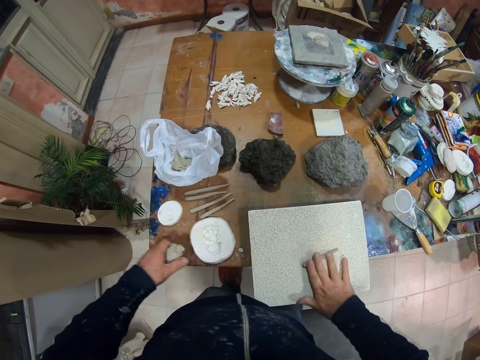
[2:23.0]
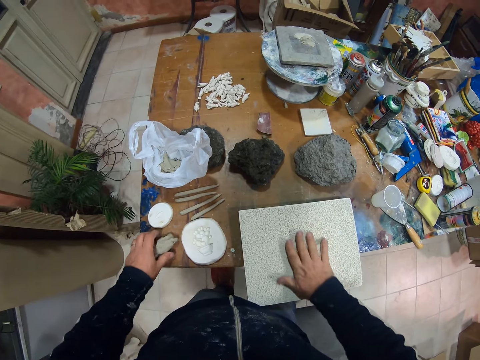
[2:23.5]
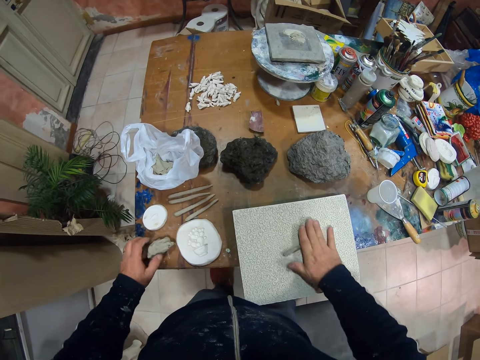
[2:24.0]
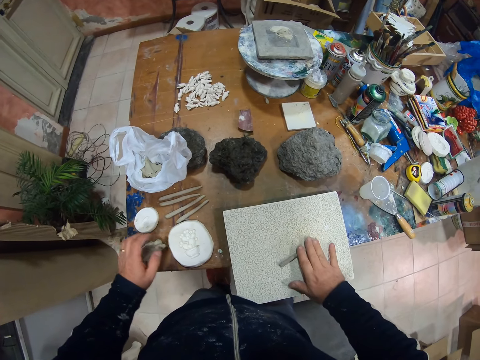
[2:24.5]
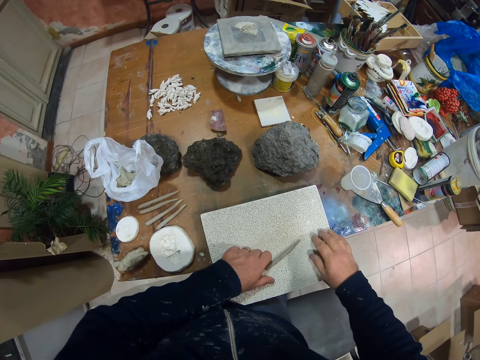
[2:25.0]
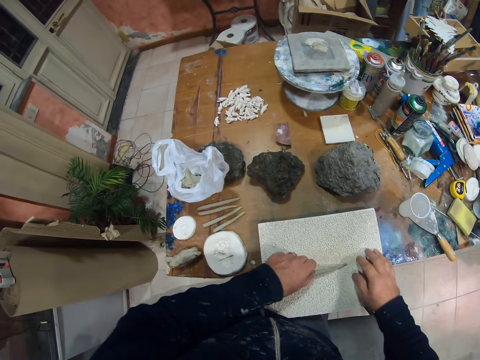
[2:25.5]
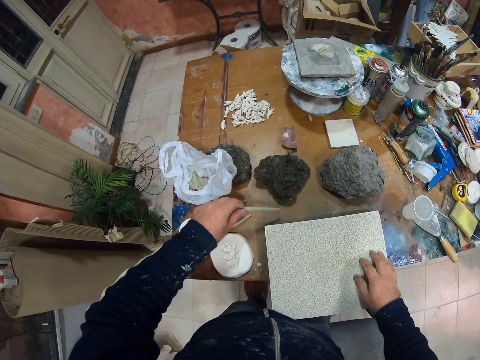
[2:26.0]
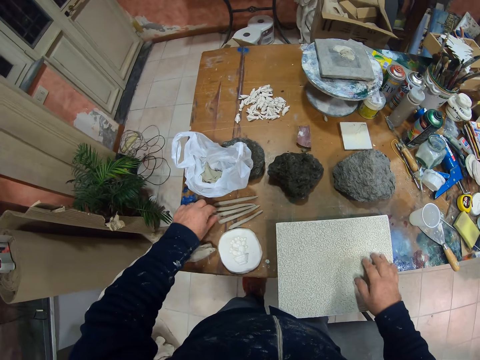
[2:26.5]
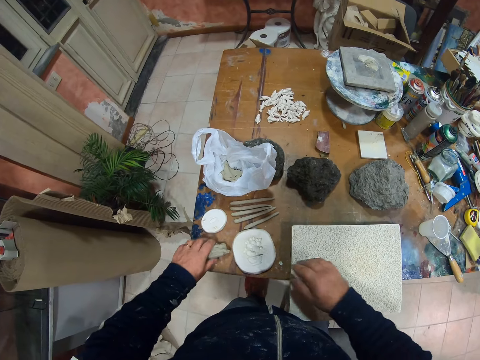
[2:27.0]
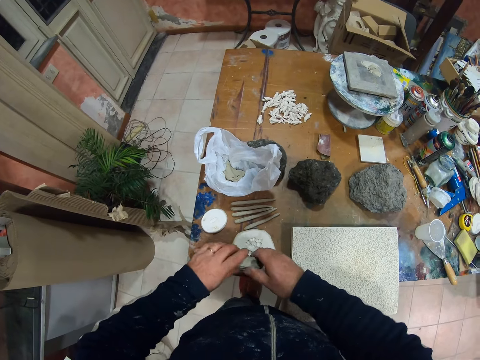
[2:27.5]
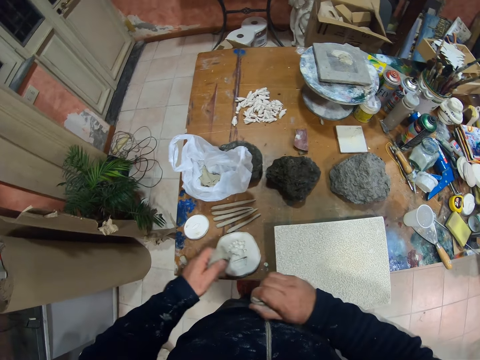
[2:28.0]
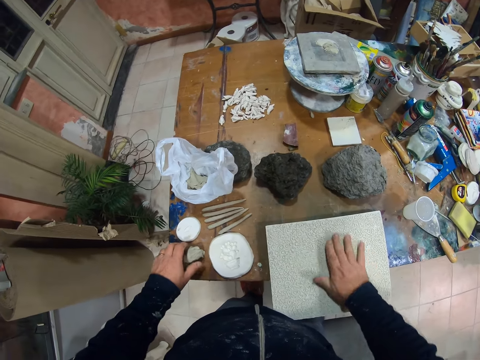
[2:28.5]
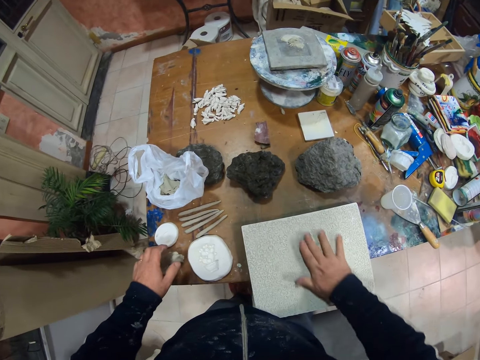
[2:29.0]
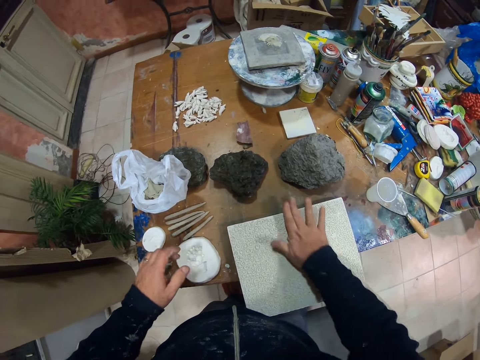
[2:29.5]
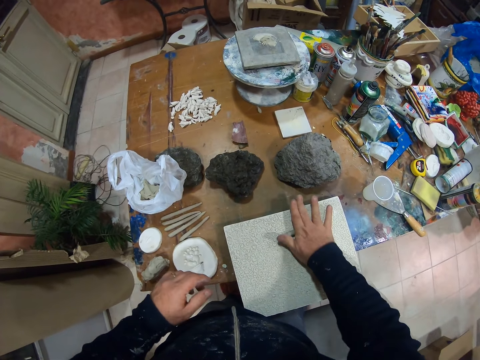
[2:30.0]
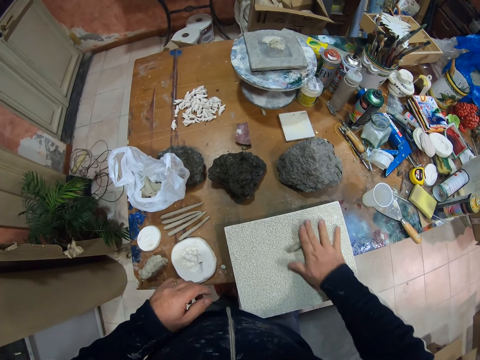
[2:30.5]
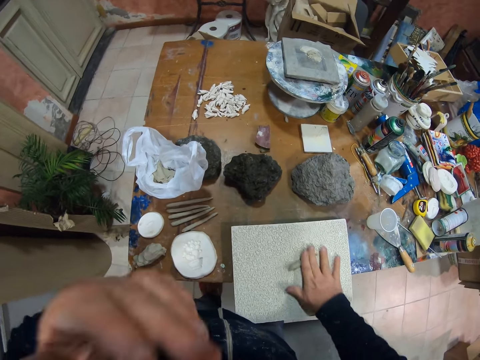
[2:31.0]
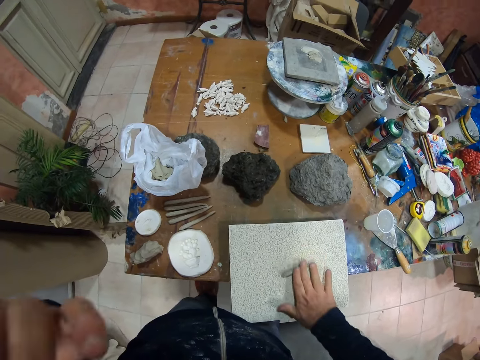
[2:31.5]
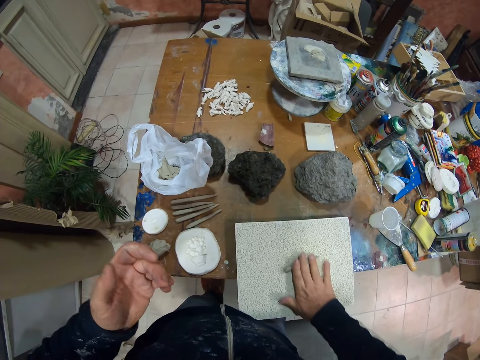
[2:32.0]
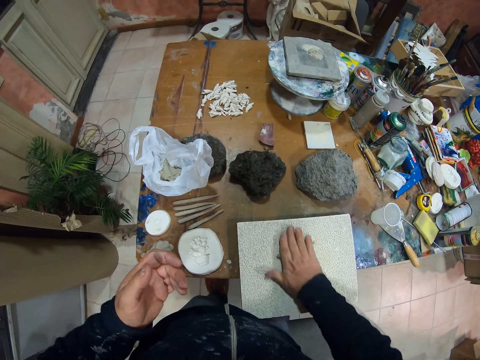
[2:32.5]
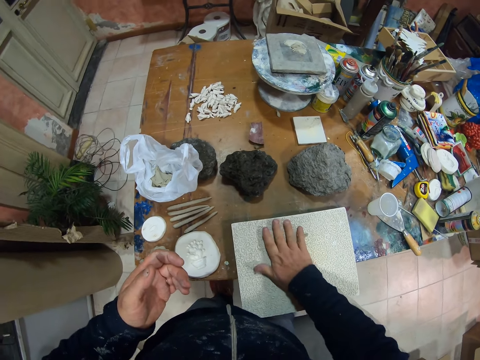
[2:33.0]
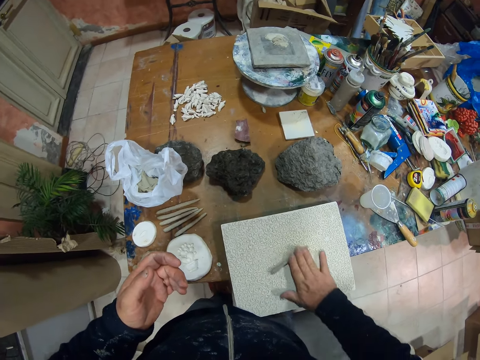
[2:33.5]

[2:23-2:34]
The camera wearer places the clay on the table. They pick the clay from the table. They roll the clay on the stone. They raise the hand up.

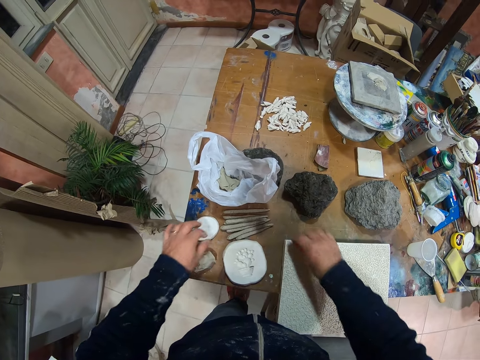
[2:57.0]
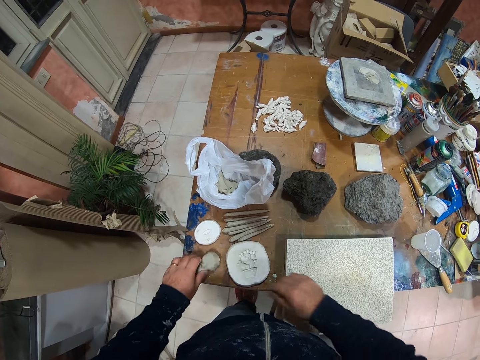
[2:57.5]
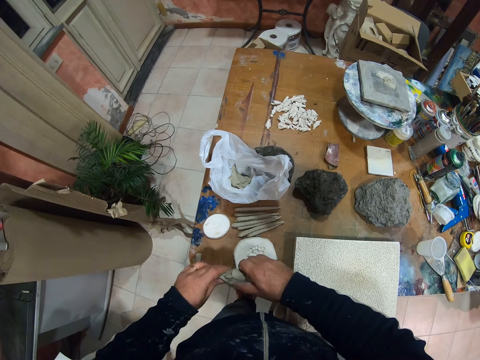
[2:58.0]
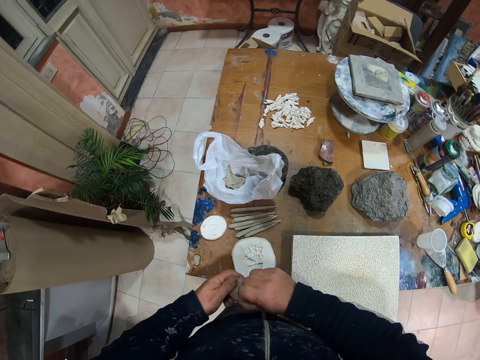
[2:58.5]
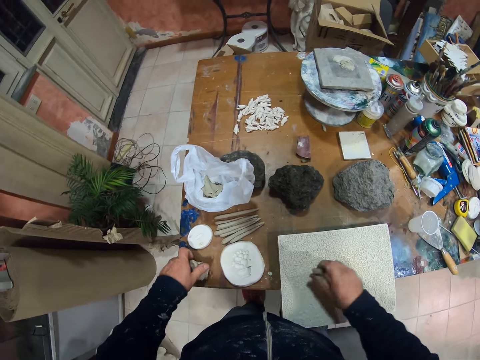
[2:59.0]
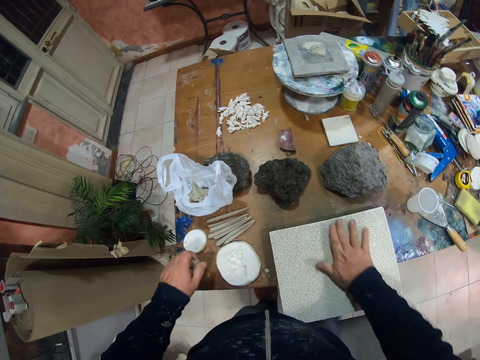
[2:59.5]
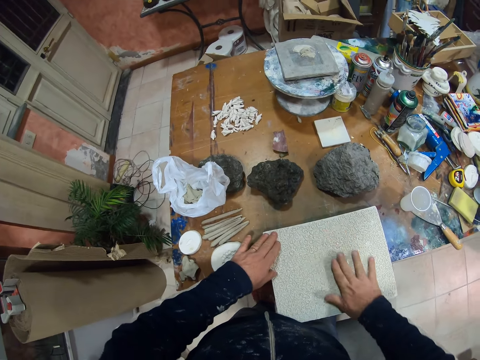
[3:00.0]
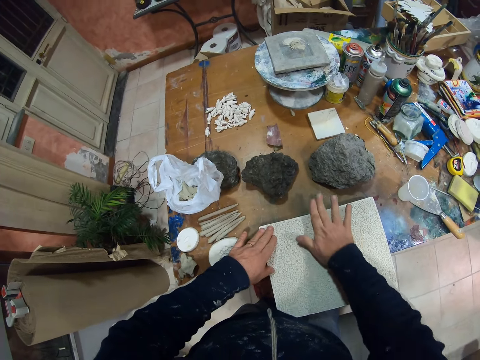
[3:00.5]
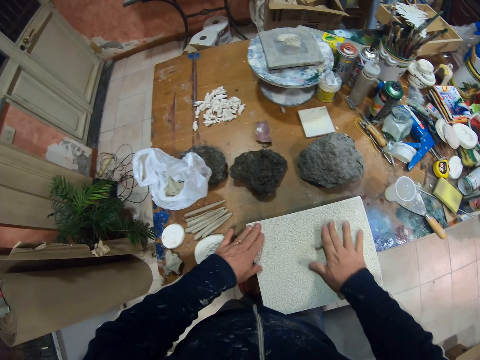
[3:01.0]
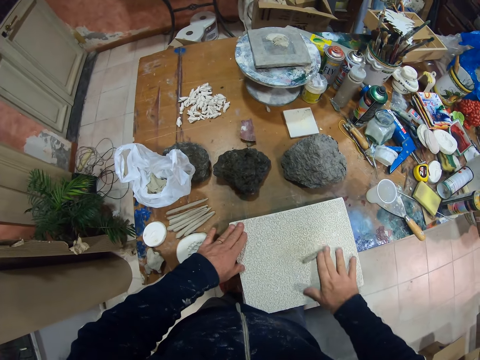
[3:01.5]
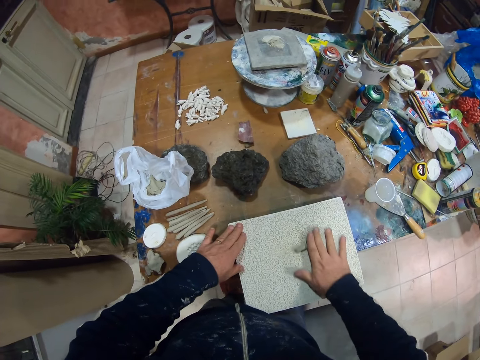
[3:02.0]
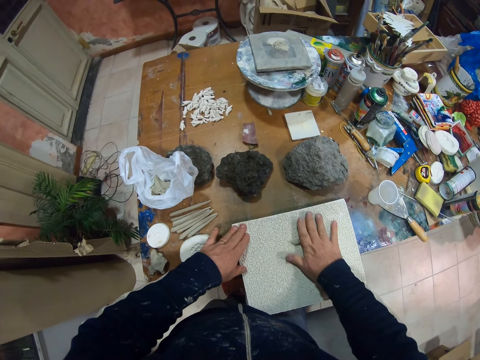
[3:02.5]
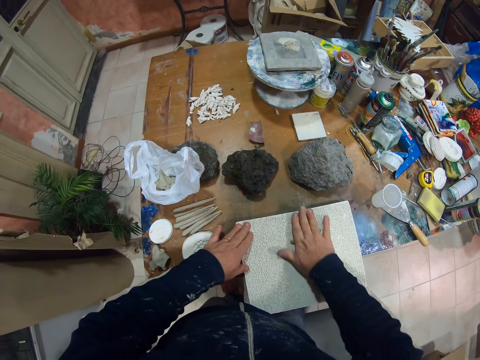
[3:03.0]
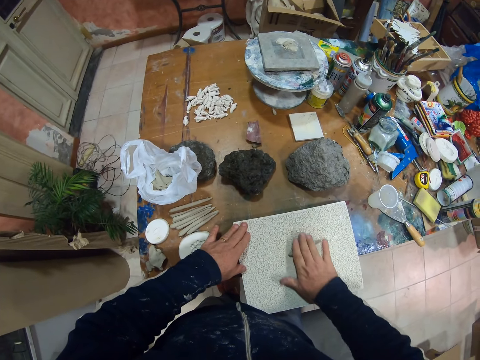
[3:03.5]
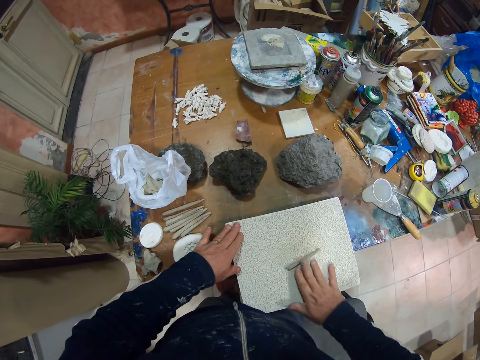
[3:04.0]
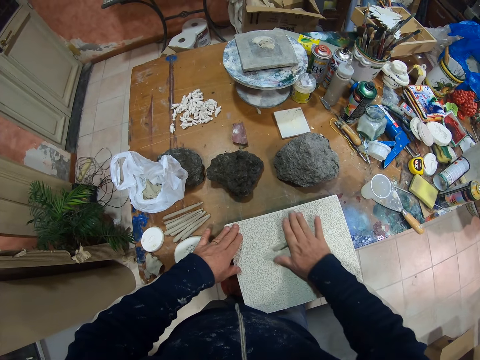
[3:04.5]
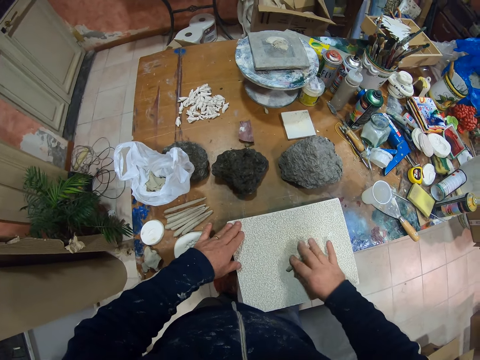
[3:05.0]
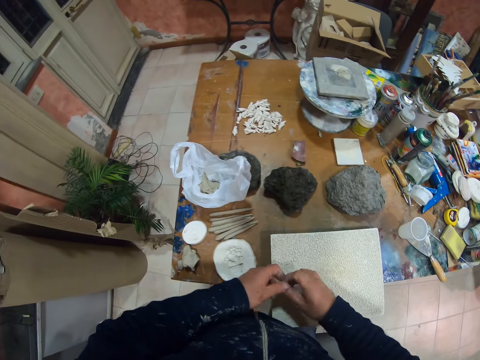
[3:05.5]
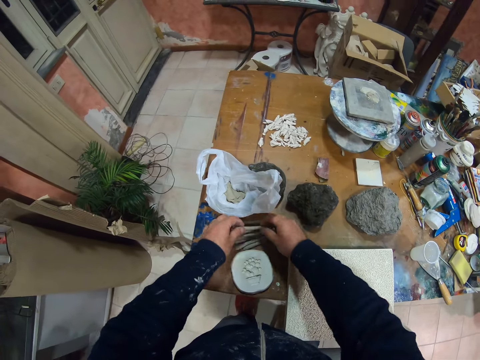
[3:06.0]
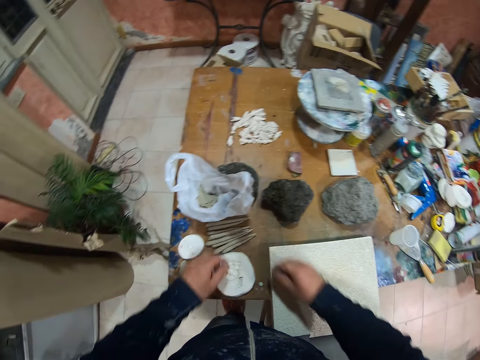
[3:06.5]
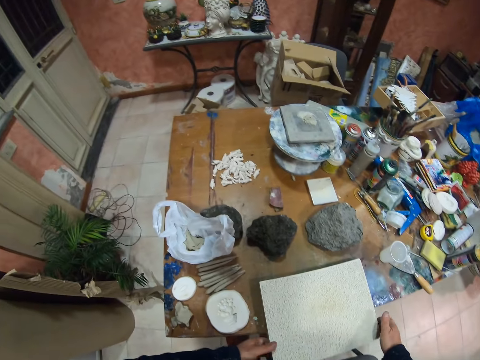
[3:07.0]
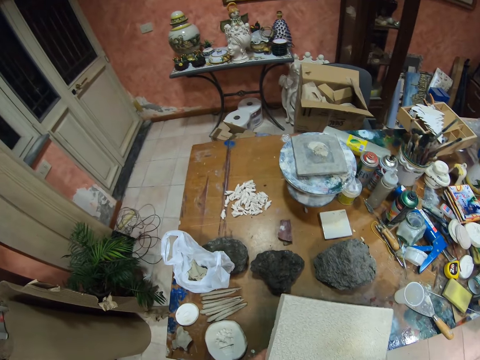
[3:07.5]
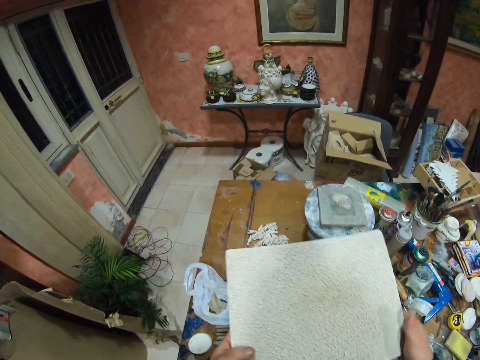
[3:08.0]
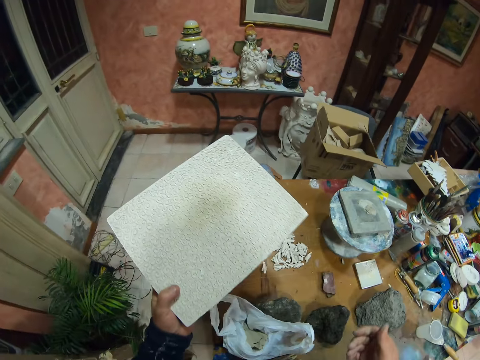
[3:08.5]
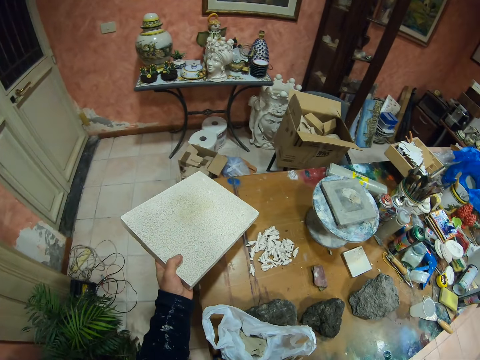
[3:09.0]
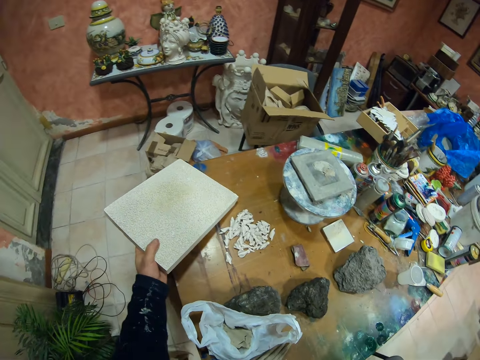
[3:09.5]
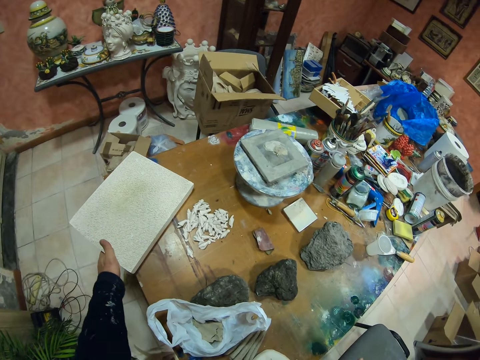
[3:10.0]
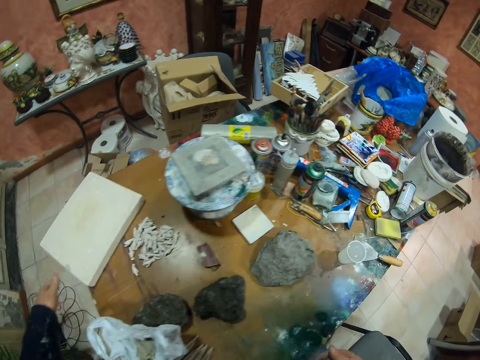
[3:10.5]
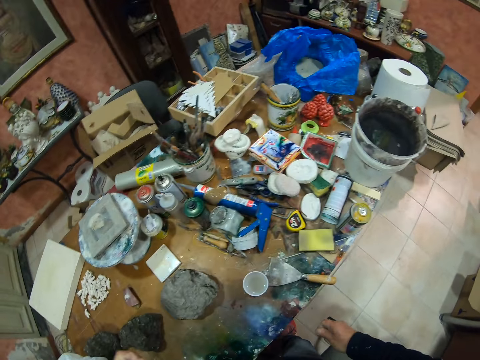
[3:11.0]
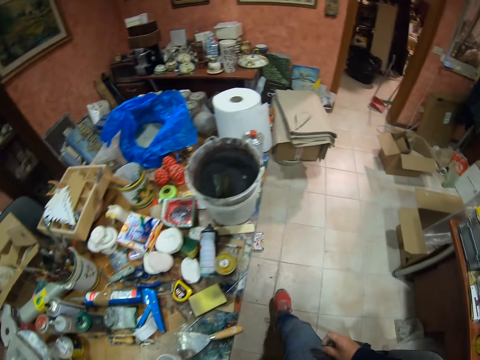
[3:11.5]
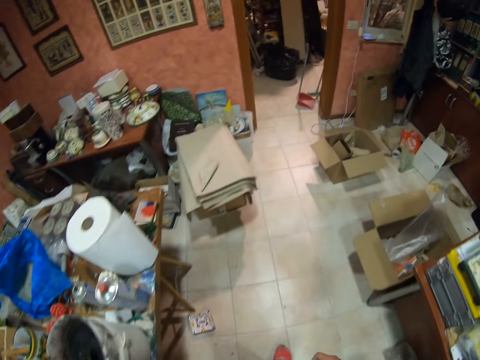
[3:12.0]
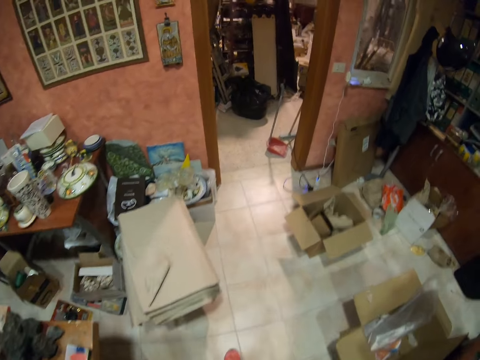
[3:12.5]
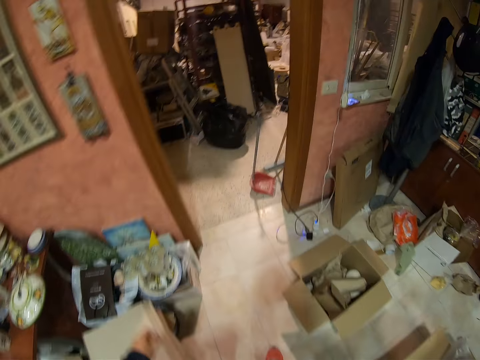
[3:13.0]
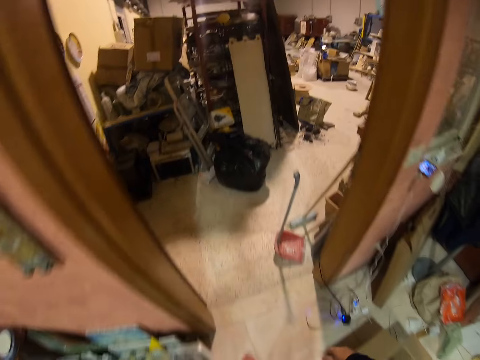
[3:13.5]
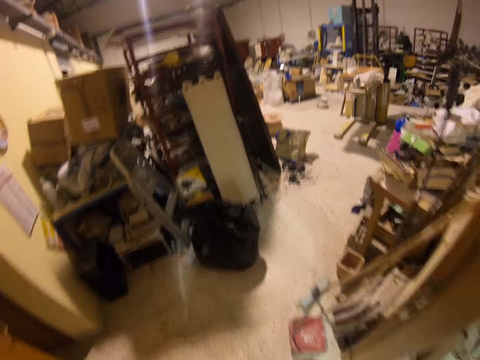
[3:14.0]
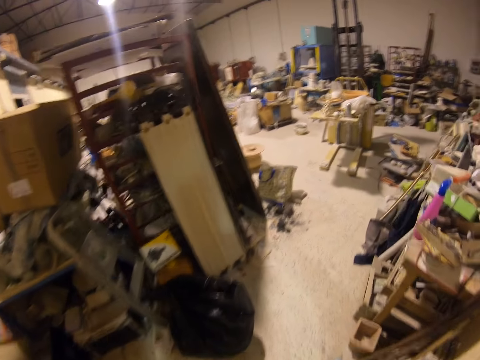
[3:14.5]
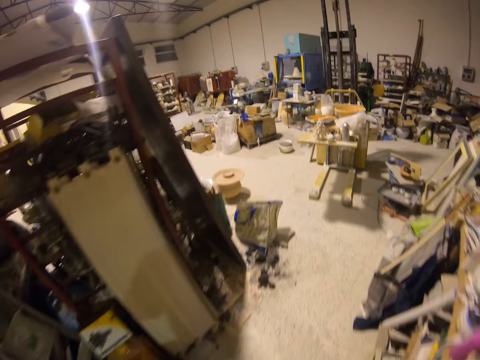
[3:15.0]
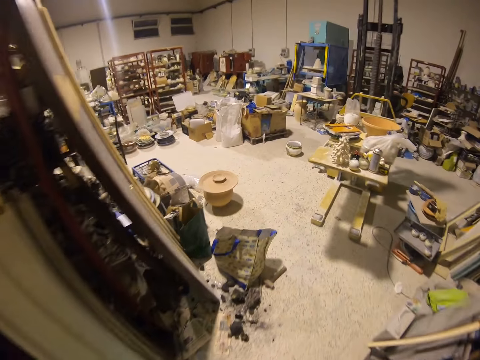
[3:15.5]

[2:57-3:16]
The camera wearer picks the clay from the table. They place the clay on the stone. They roll the clay on the stone. They place the clay on the table. They pick the big stone from the table. They place the big stone on the table. They walk in the pottery.
